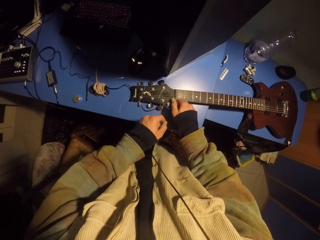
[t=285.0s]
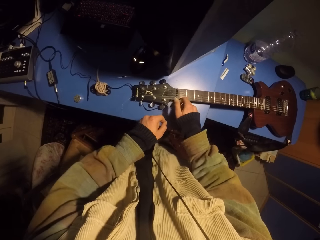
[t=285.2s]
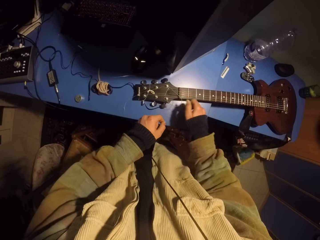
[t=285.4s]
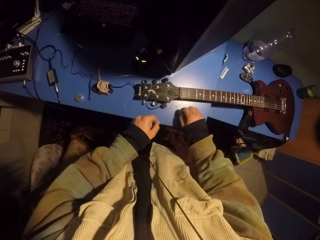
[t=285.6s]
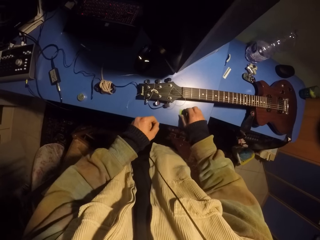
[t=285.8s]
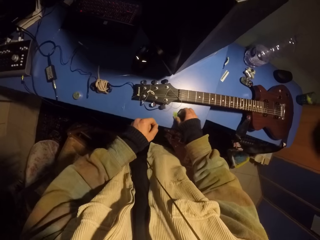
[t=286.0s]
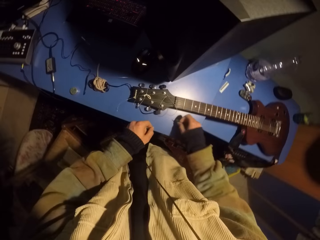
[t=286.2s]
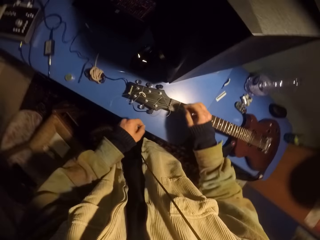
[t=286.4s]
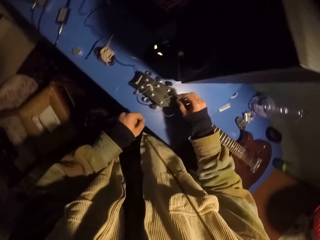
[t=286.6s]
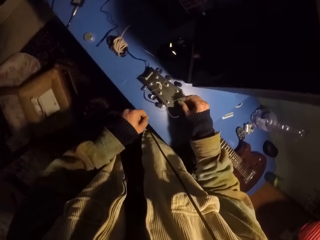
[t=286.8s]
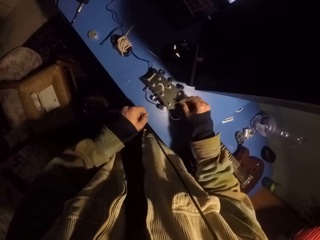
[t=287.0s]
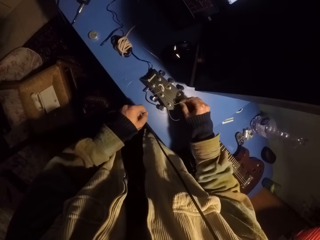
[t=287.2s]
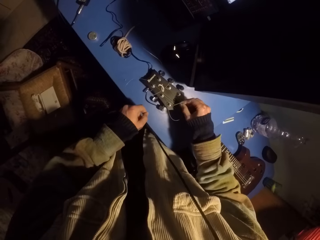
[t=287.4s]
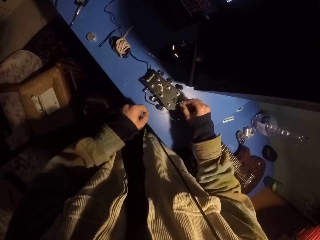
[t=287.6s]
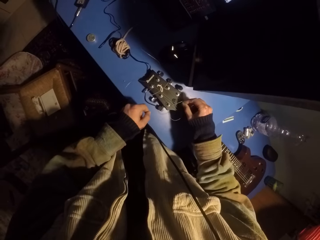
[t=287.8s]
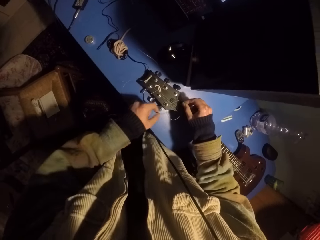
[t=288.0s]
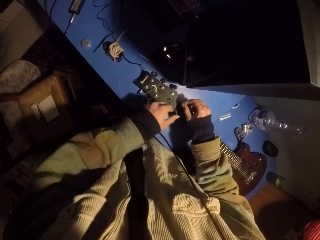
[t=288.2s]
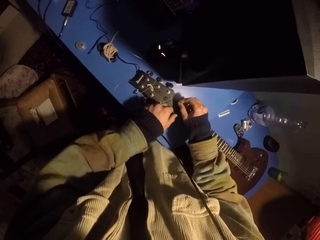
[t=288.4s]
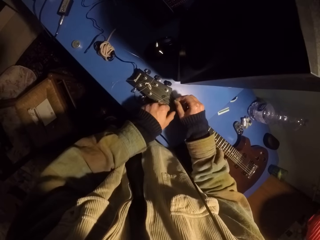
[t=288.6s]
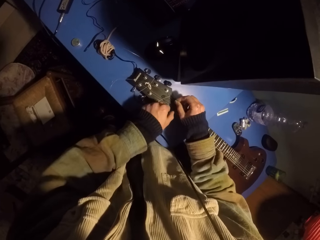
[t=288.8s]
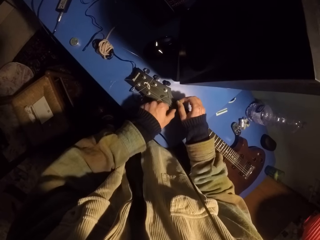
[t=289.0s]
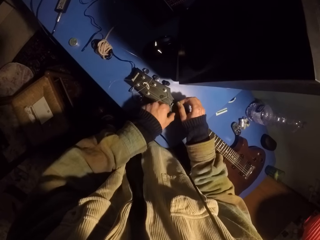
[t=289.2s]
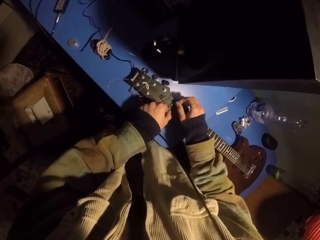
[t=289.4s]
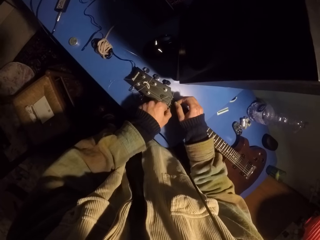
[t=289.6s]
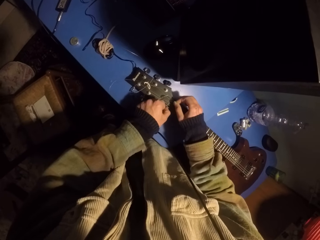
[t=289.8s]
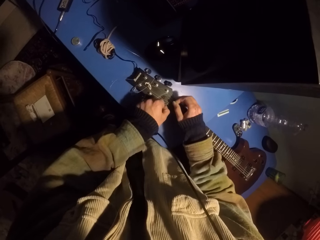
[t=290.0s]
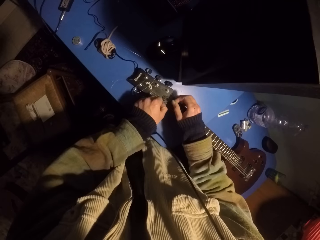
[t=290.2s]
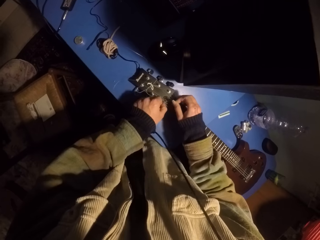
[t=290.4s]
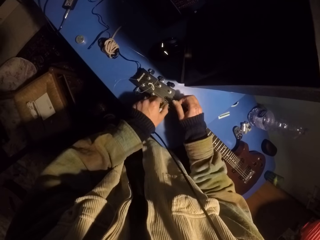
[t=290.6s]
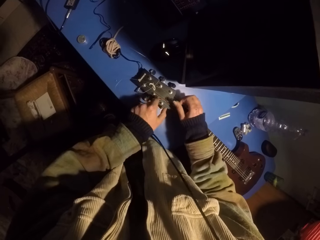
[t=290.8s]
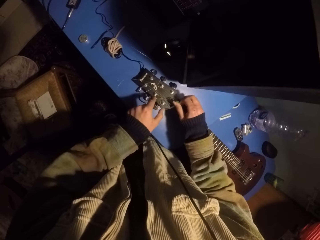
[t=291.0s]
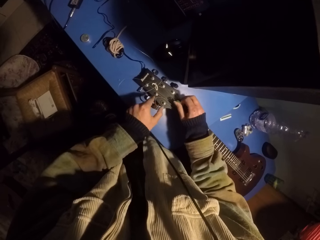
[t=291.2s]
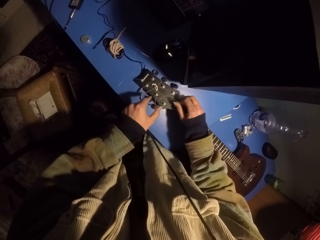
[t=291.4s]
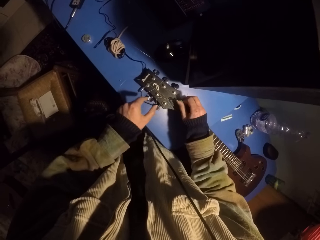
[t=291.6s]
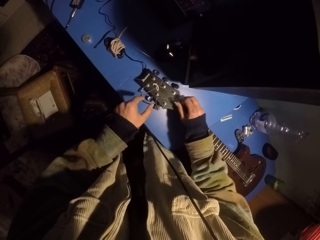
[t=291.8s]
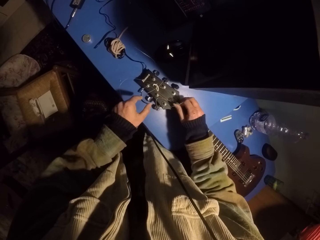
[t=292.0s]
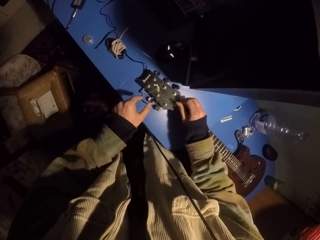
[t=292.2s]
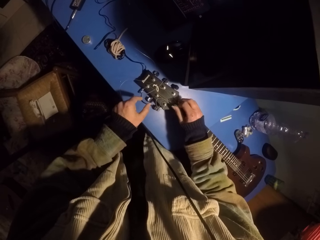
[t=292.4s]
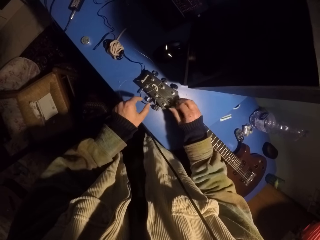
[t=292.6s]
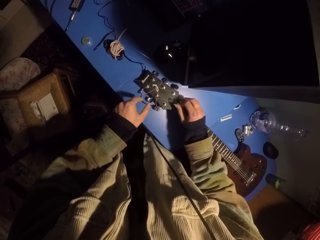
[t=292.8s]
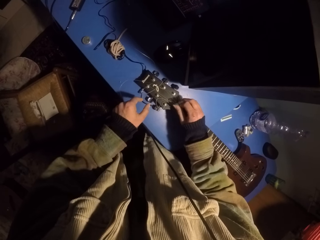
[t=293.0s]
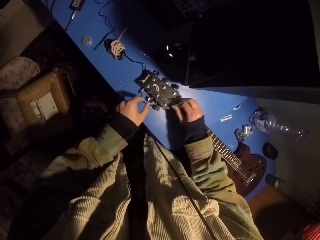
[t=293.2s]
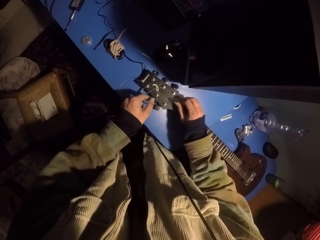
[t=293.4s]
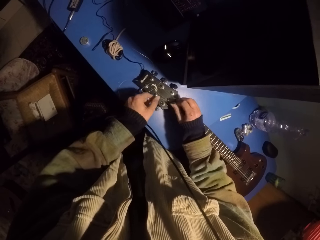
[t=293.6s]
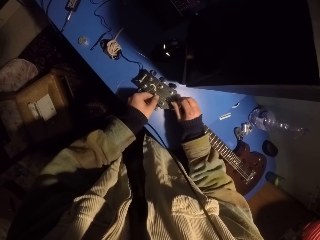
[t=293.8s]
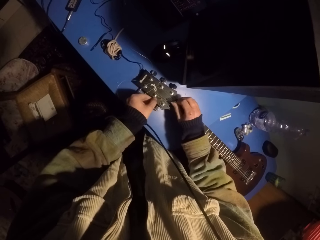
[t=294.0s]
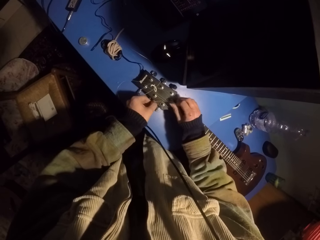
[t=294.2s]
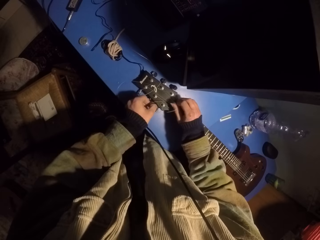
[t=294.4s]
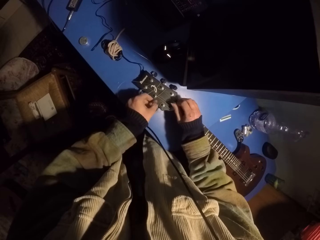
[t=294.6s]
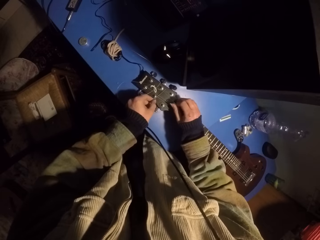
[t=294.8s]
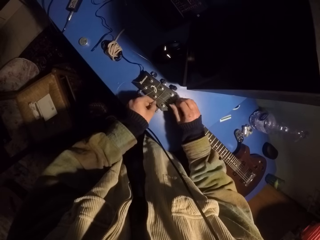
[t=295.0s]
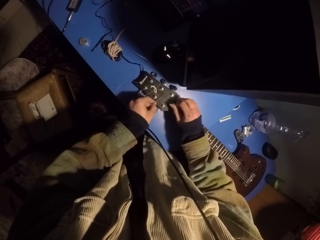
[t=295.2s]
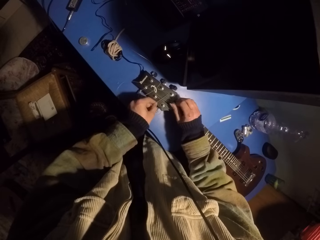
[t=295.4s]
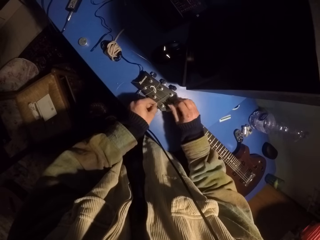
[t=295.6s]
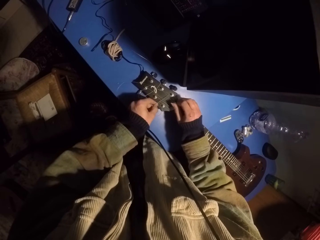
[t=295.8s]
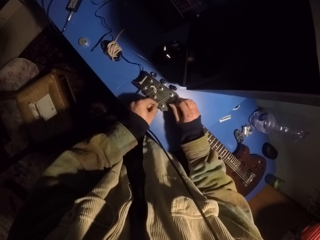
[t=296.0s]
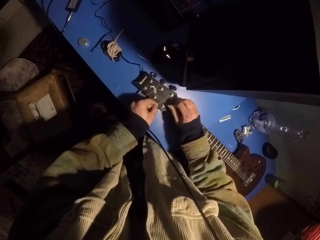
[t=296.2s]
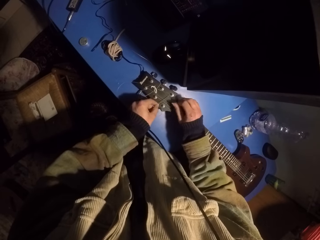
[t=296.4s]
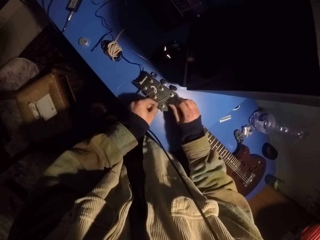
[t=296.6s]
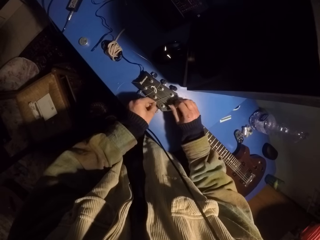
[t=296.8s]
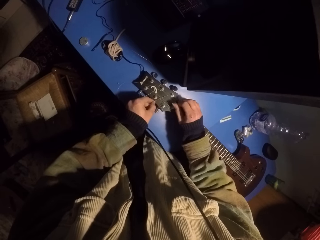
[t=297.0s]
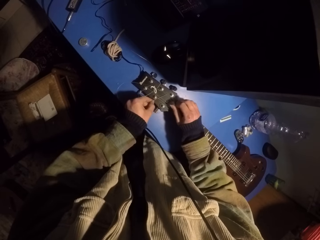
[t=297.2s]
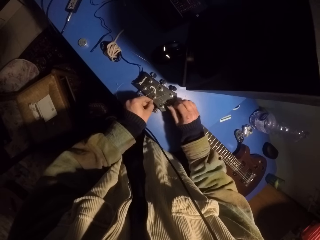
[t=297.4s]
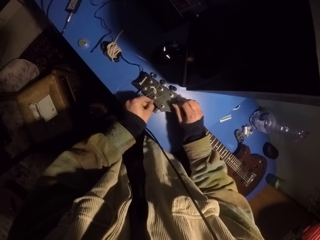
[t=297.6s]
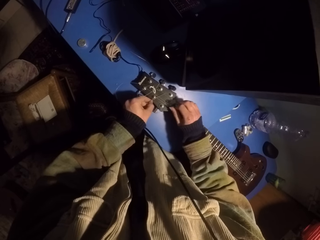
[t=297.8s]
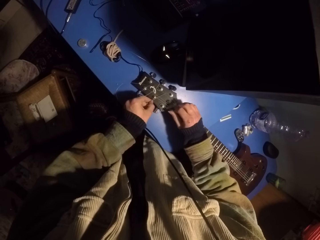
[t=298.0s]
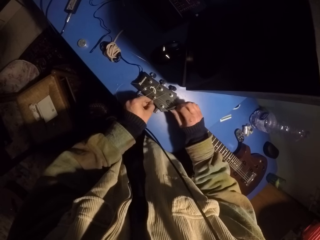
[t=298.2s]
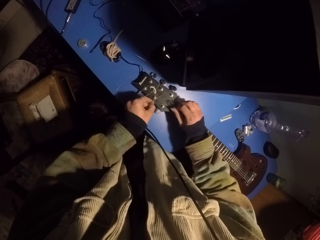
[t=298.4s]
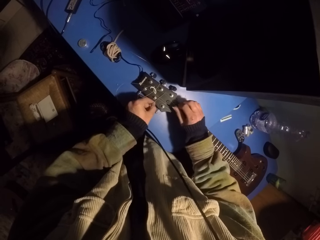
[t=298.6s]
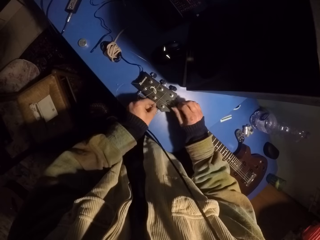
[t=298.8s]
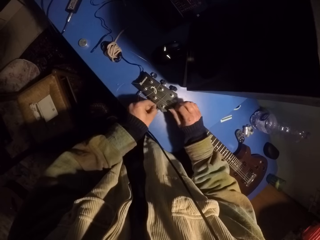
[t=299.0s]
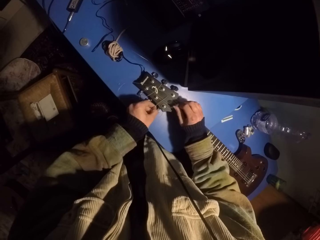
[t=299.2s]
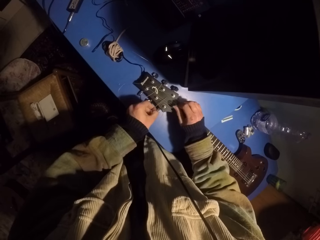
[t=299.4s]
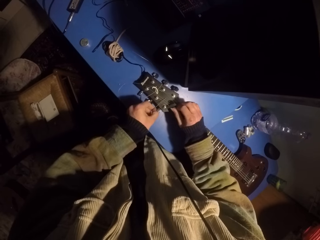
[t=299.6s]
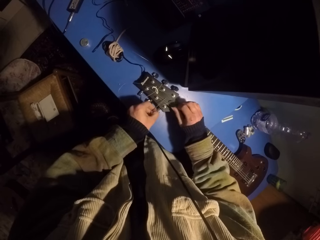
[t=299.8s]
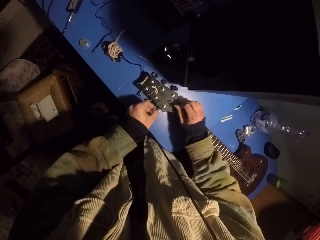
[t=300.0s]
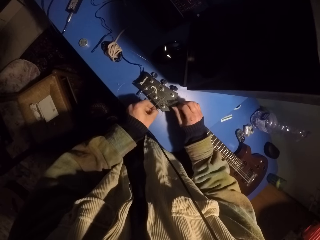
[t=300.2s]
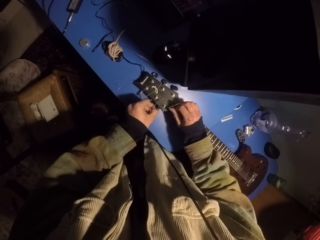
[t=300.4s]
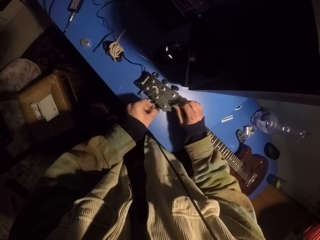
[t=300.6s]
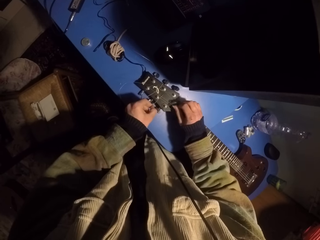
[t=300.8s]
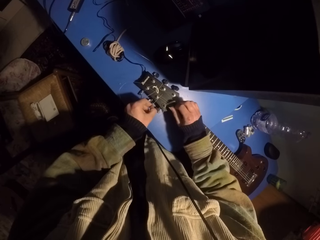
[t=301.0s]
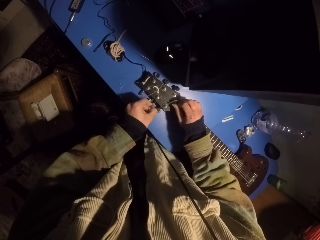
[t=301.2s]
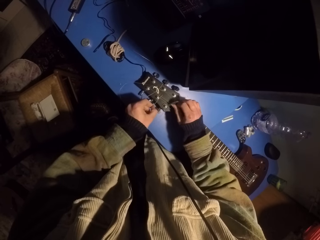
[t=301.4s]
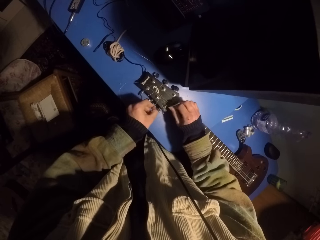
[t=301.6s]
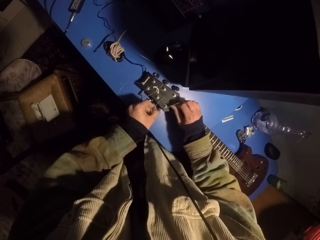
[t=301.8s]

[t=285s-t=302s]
The camera wearer picks up a pick on the table. They move the guitar strings. They play the guitar with the pick. They move a guitar string. They play the guitar with the pick.
